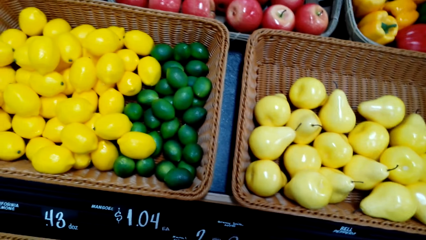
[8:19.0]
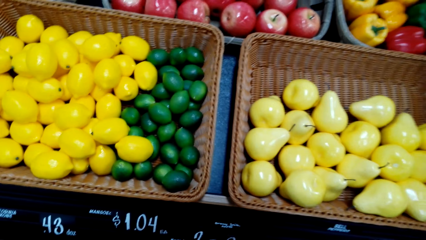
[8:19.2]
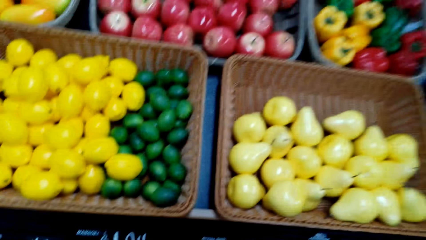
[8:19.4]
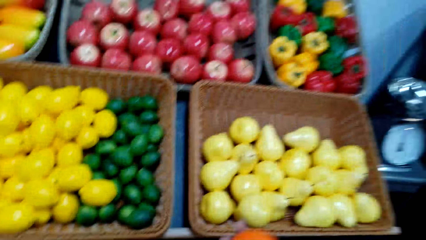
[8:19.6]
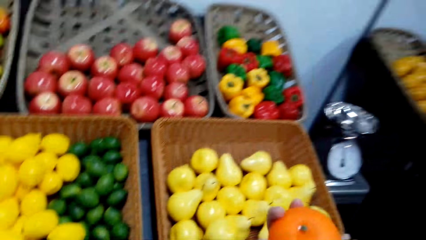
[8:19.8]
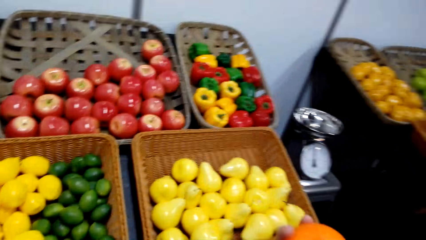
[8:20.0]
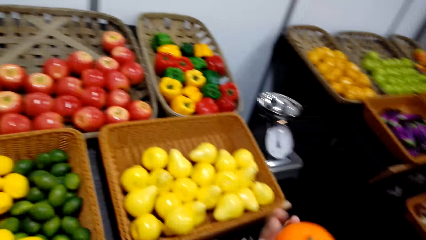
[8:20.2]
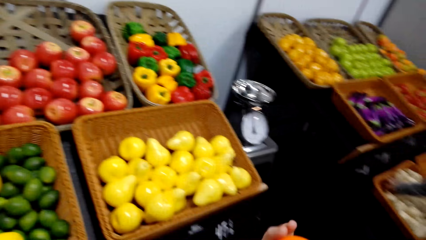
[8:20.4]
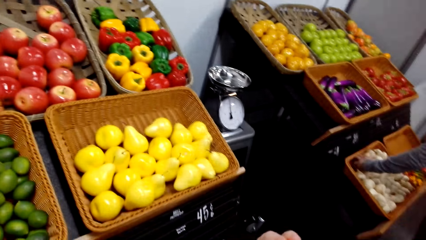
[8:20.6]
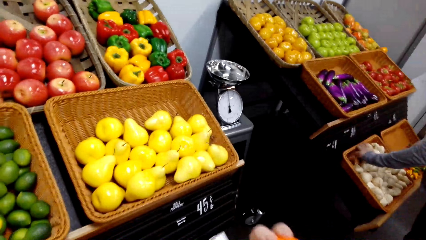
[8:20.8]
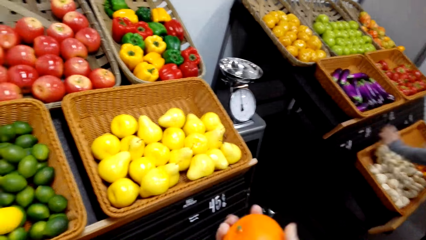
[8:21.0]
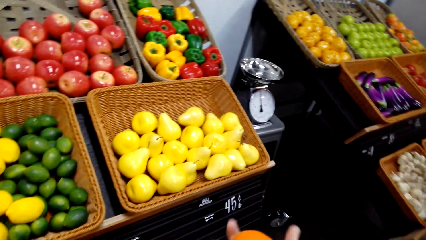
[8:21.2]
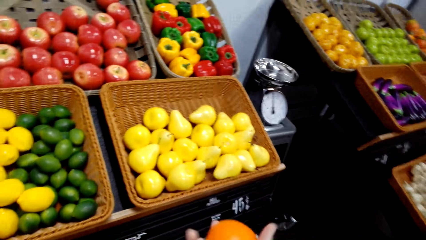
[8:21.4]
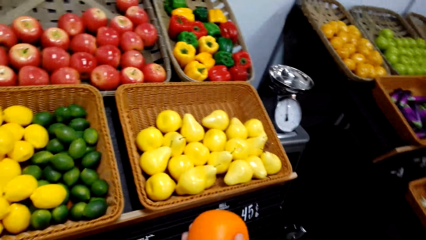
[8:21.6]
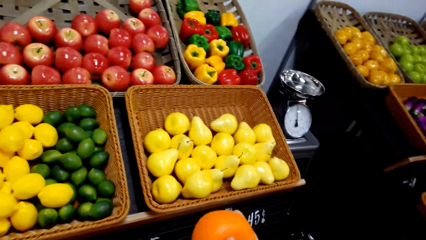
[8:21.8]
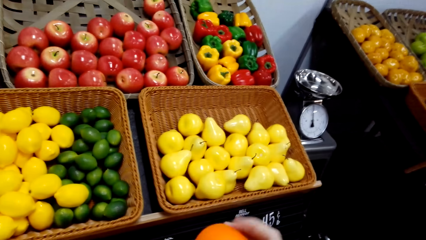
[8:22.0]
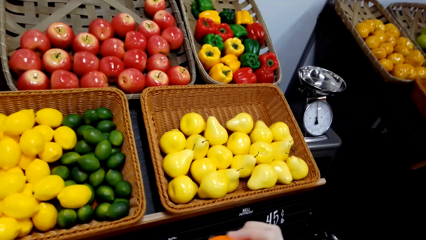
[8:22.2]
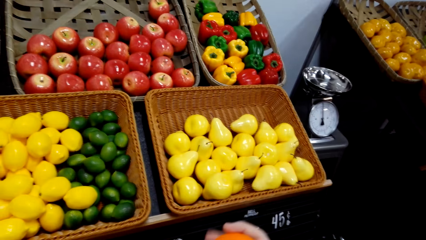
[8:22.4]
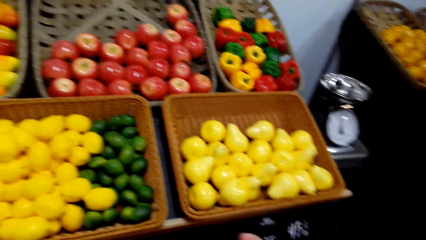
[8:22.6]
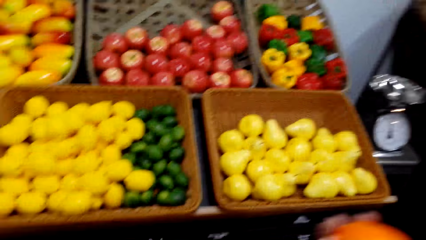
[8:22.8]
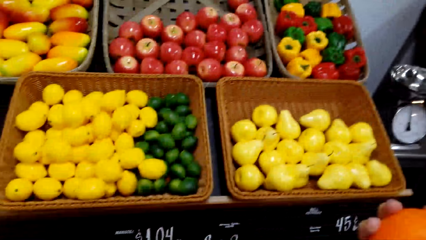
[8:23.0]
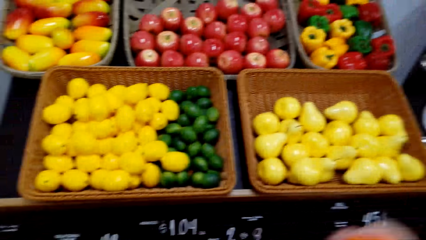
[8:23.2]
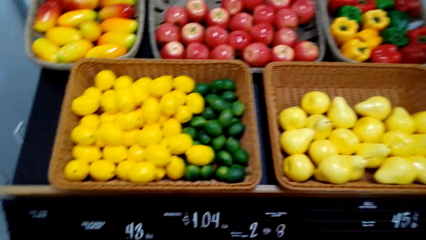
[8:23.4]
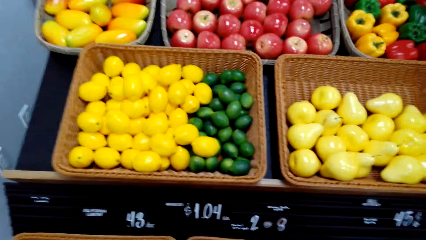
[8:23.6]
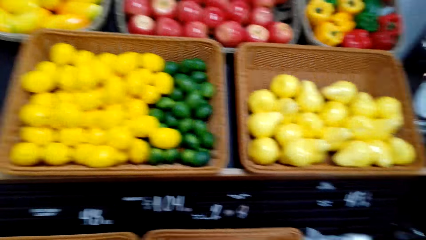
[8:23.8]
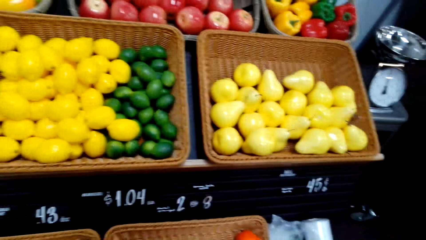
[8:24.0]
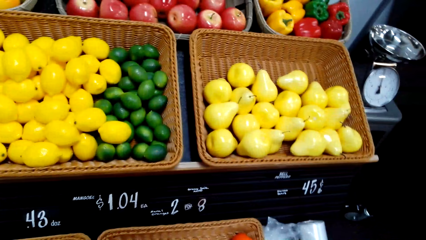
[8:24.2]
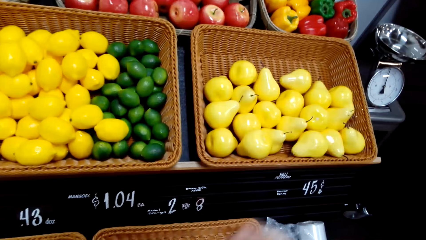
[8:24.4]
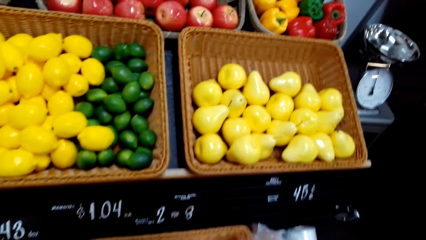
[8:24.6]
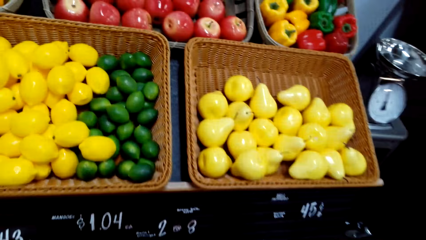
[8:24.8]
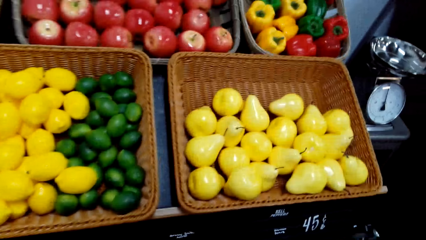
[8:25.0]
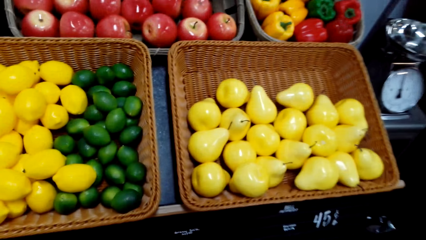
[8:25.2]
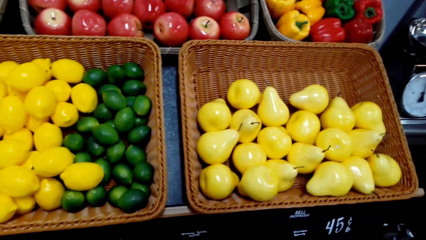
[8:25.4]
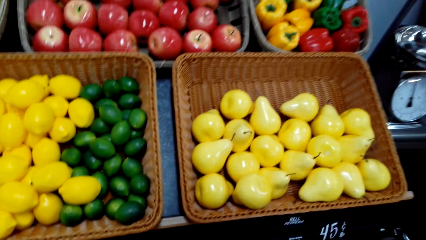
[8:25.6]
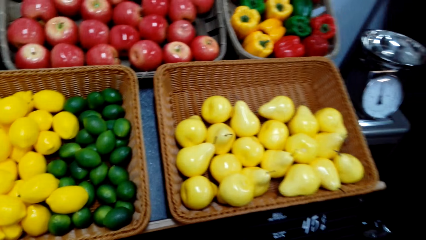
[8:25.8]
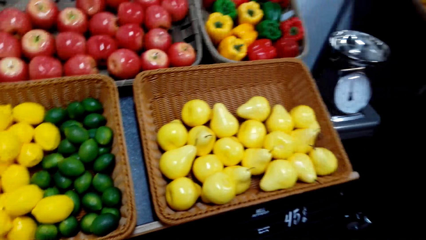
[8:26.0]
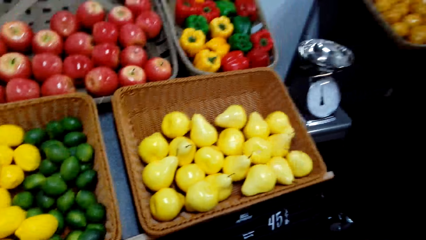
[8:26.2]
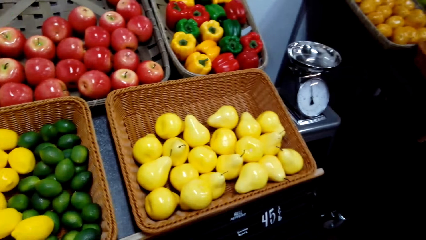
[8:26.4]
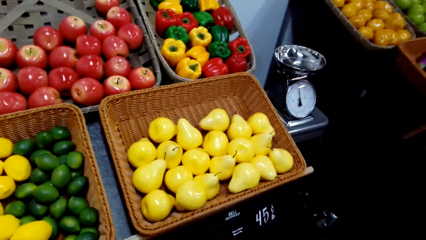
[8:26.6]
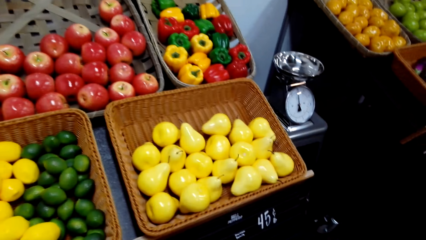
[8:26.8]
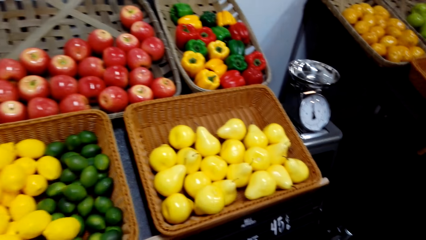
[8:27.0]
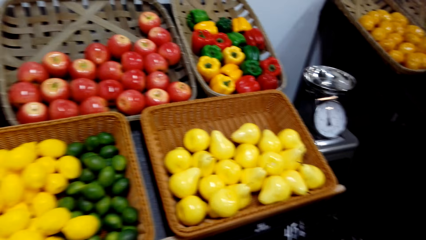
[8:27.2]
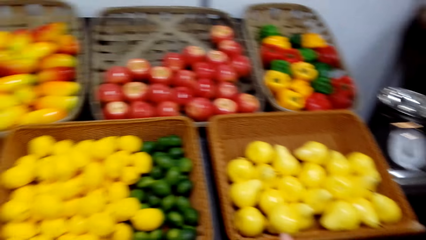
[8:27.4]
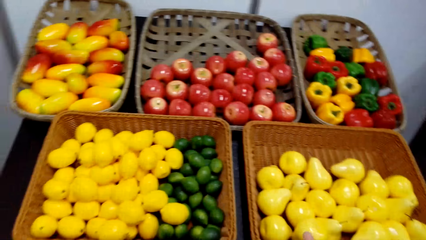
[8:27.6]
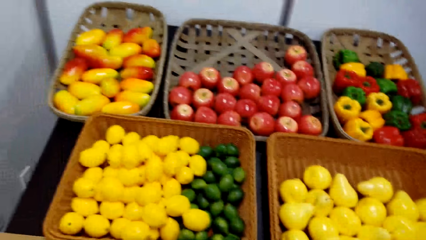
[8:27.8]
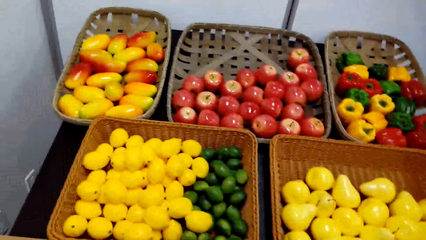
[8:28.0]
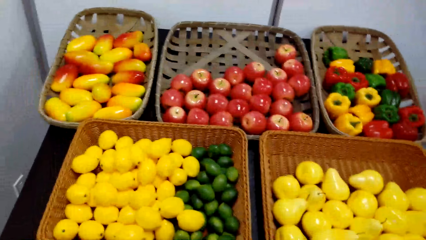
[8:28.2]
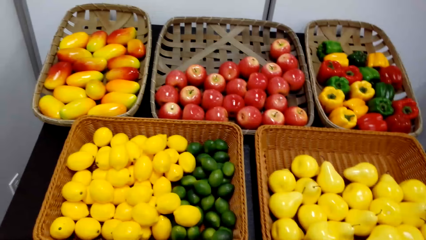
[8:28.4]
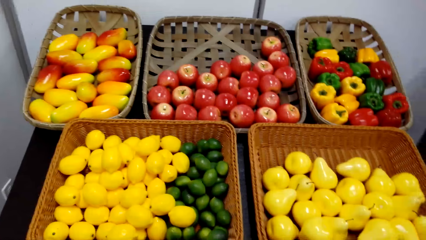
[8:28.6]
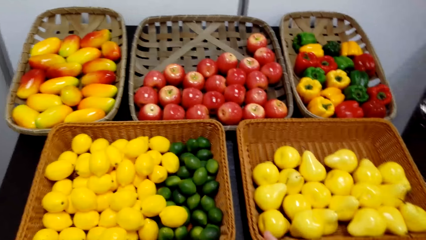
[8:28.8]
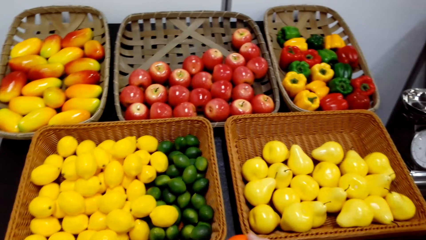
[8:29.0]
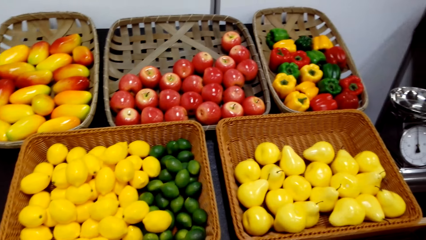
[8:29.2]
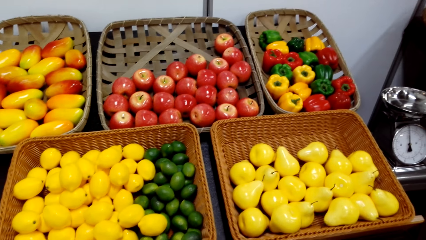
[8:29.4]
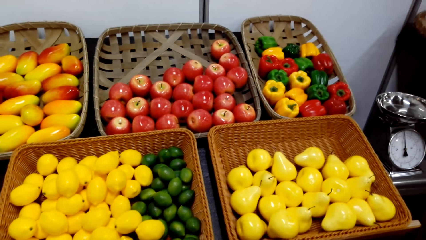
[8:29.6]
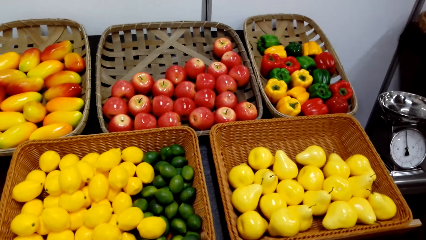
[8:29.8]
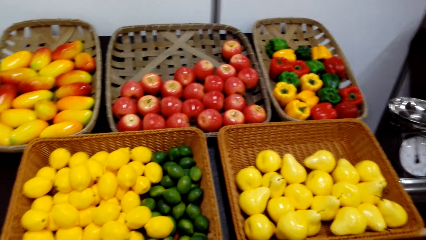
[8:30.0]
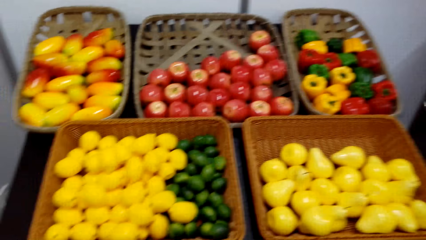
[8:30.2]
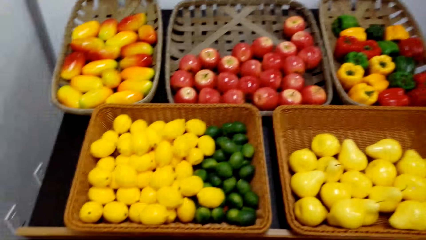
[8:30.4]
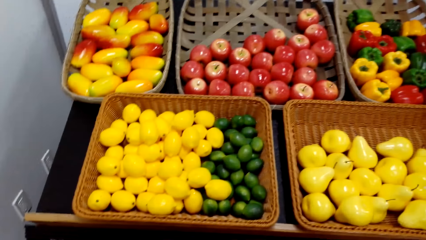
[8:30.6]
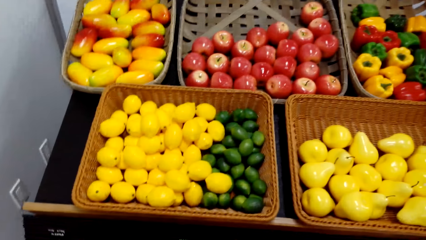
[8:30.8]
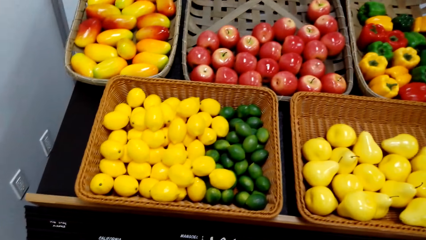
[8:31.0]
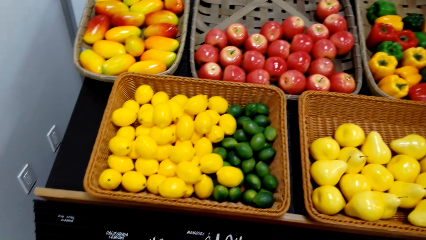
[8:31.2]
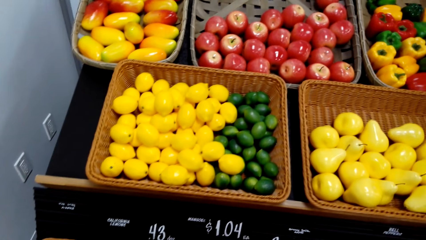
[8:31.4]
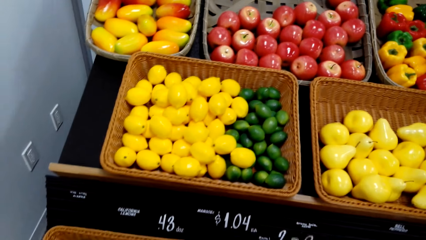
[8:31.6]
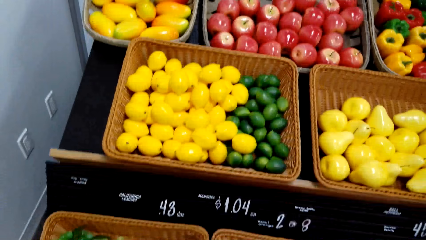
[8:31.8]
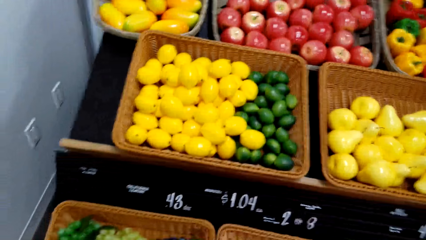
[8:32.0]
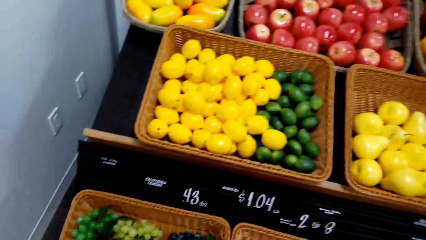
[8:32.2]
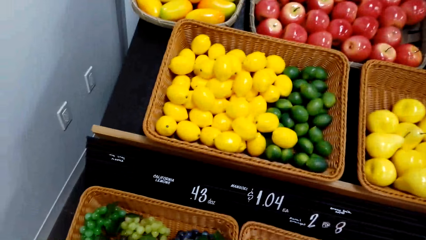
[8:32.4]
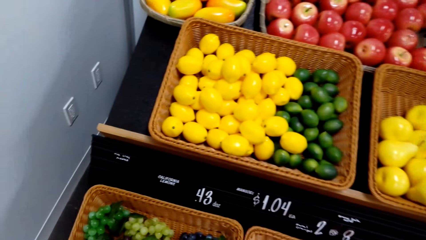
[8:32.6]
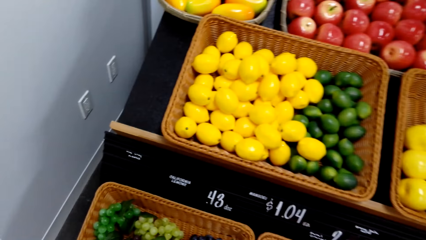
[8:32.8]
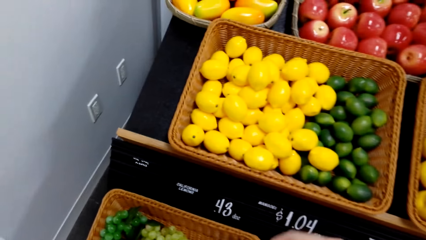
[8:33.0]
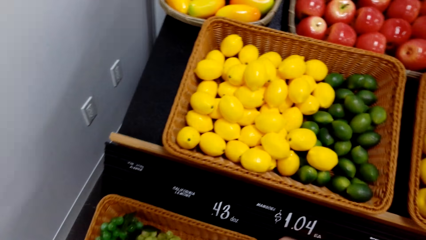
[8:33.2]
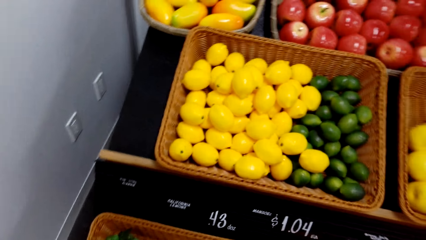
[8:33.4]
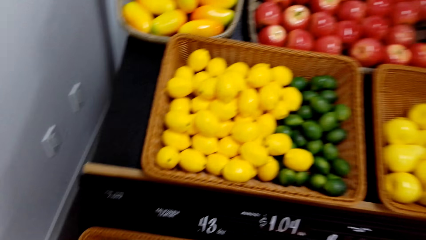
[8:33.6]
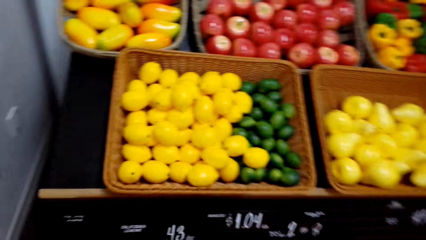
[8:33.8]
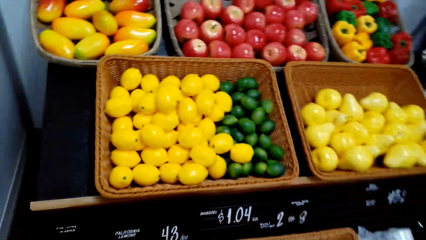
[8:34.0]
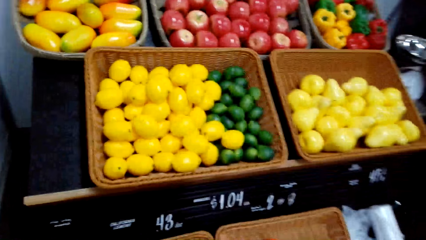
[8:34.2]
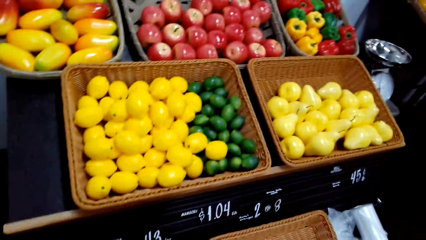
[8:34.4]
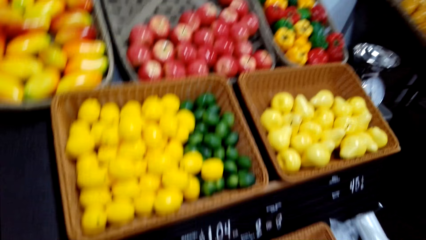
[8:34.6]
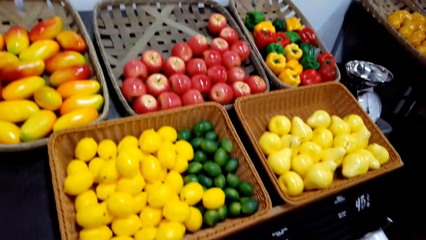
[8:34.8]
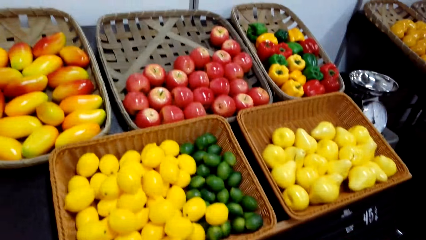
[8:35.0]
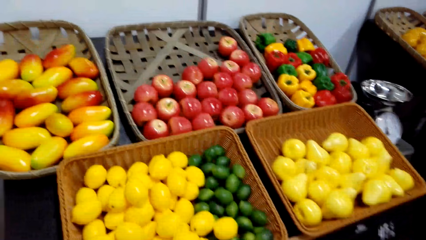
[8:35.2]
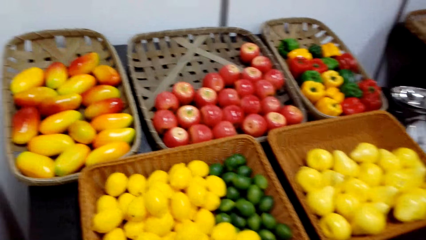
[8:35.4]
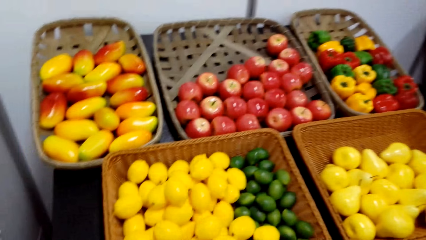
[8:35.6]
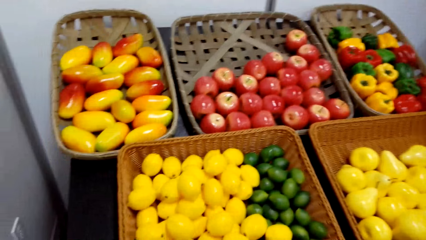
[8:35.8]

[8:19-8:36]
The camera wearer holds an orange. They adjust the orange in the hand. The woman picks a white onion. The camera wearer looks around the fruit baskets.
